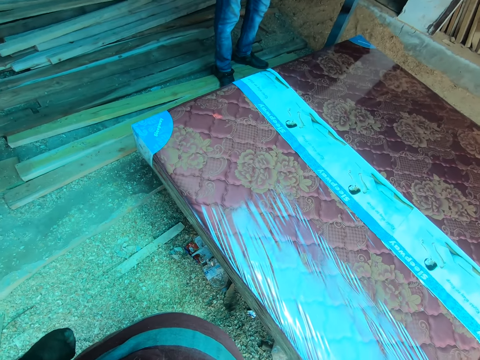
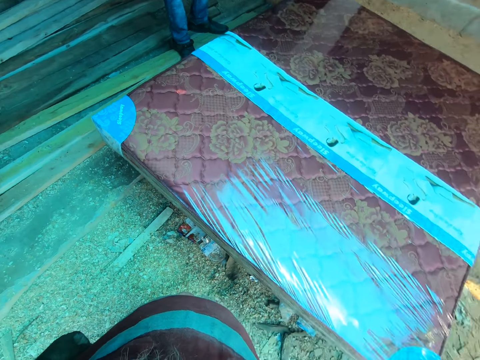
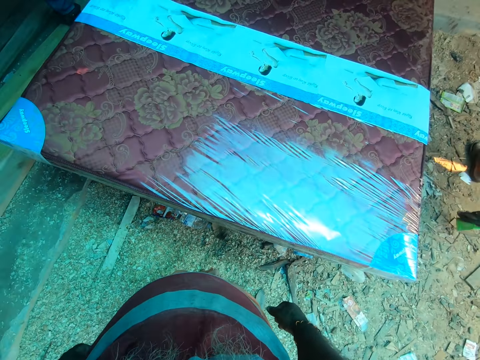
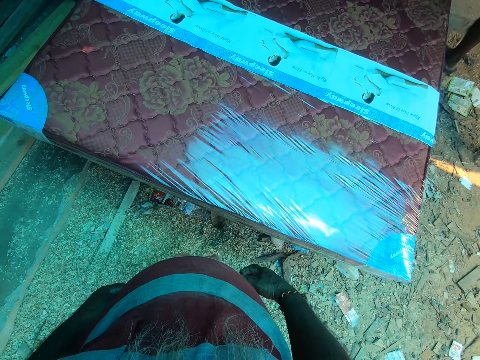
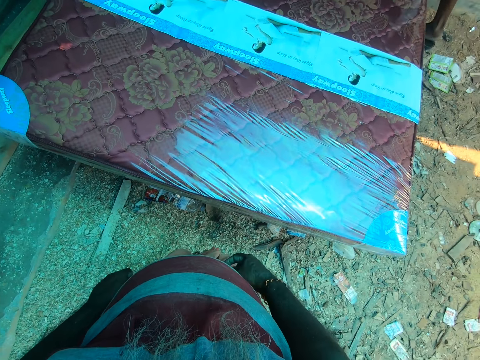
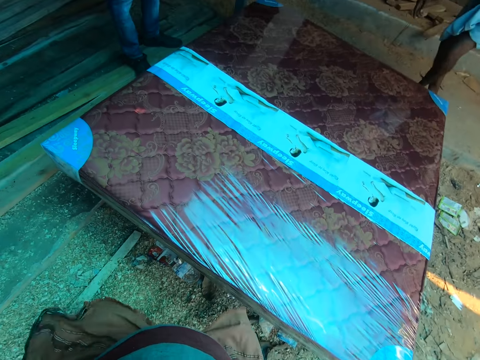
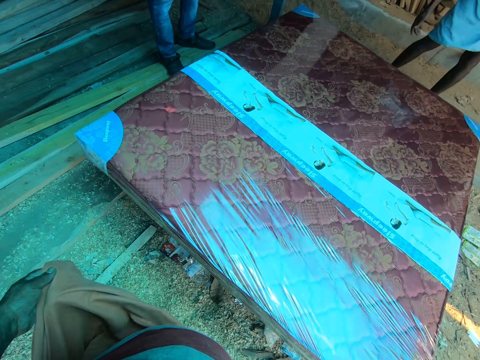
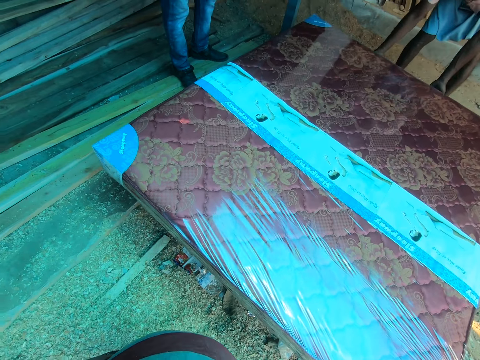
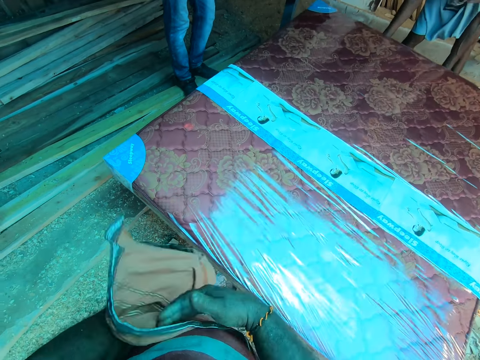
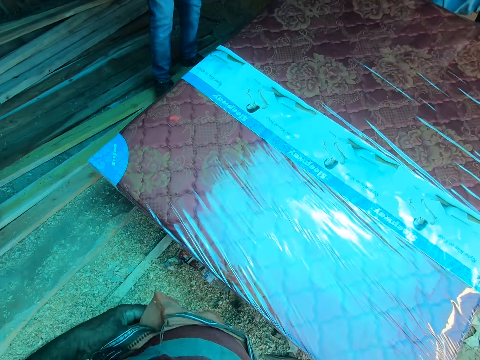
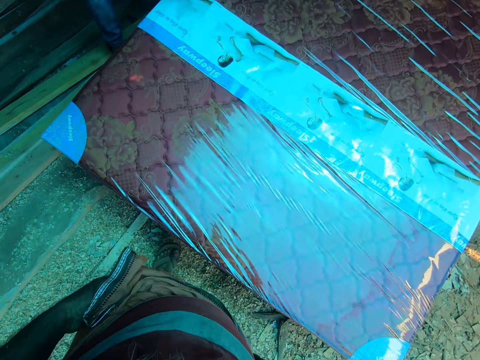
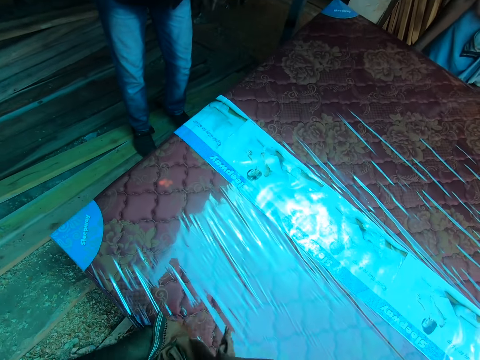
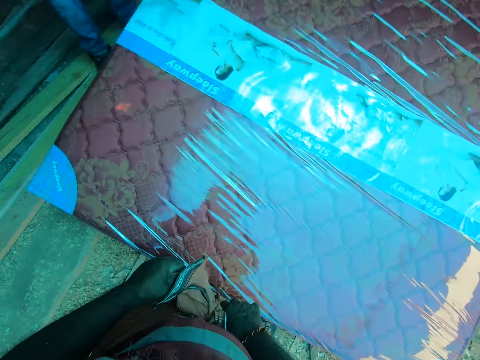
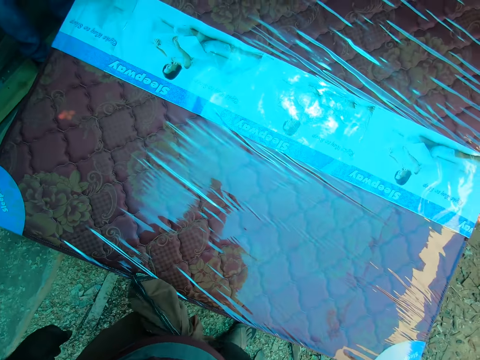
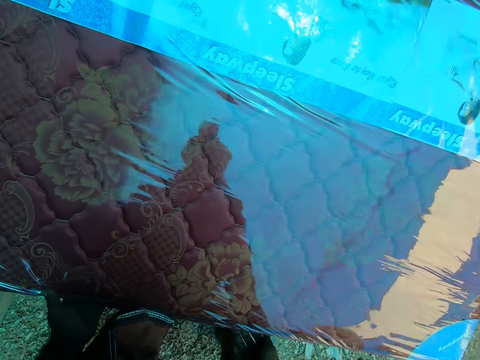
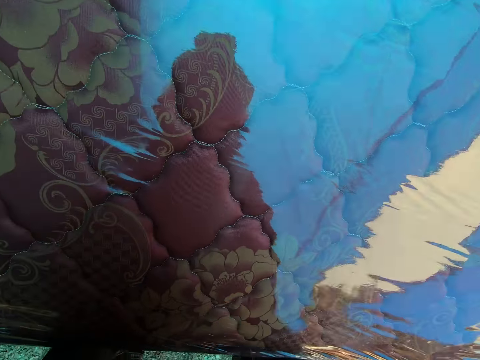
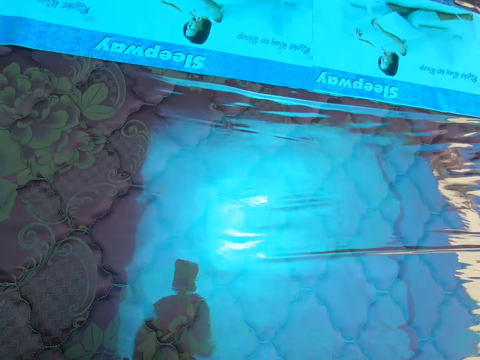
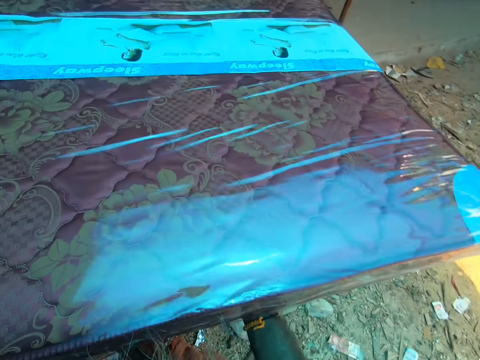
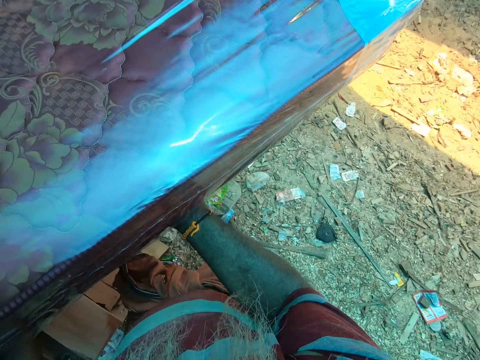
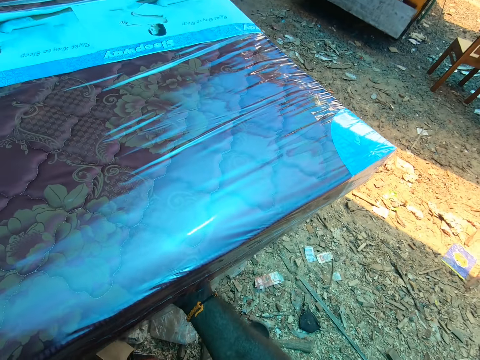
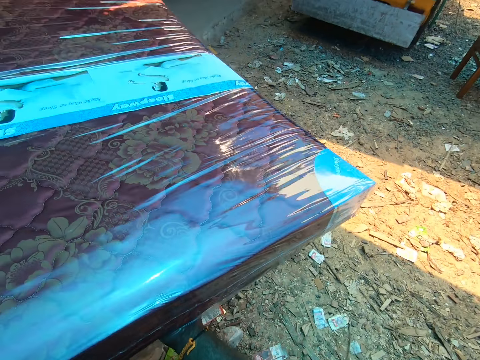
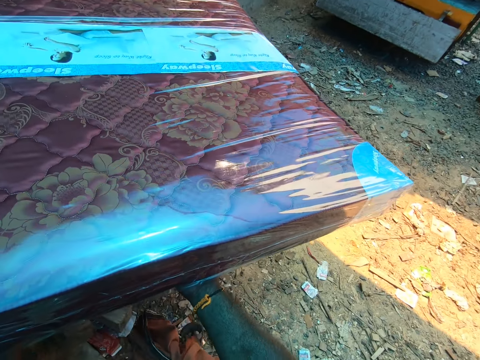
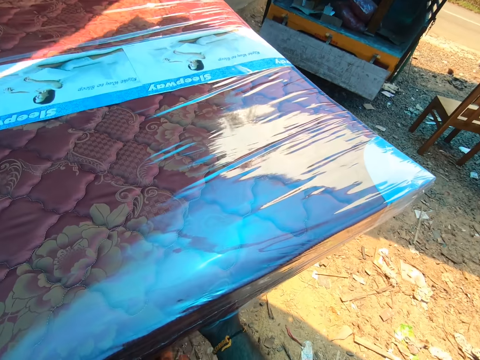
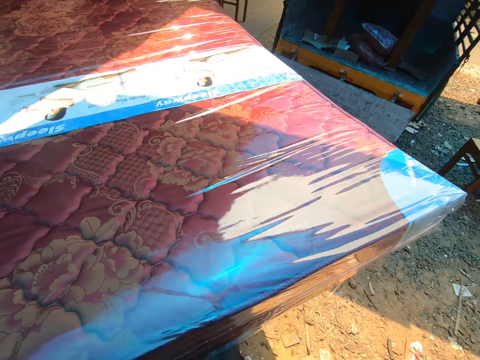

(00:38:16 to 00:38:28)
The camera wearer interacts with a man. He removes his wrapper from his waist with both hands. He ties the wrapper around his waist with both hands. Another man carries the mattress. The camera wearer carries a bed from a plank on the ground with both hands with the other man.

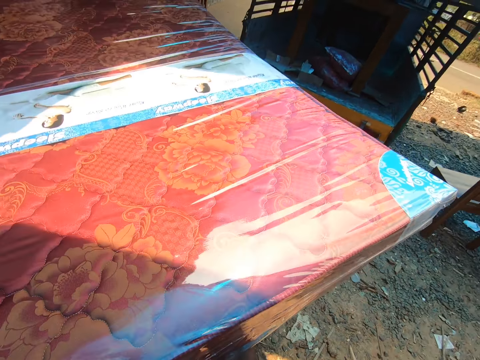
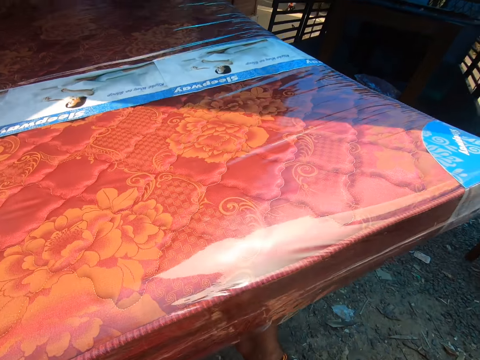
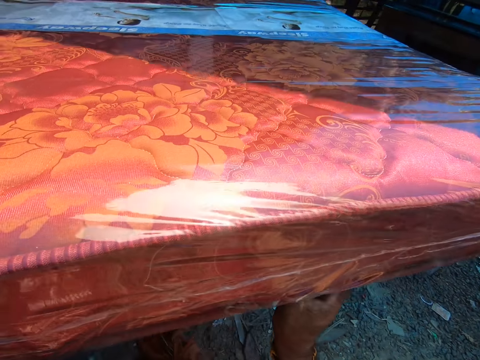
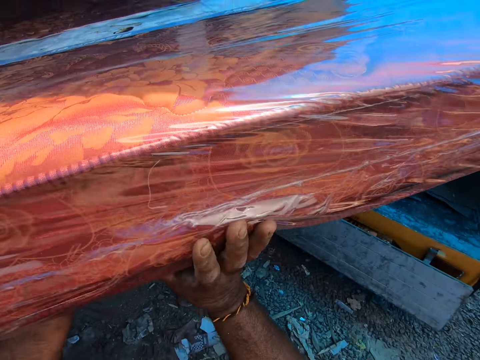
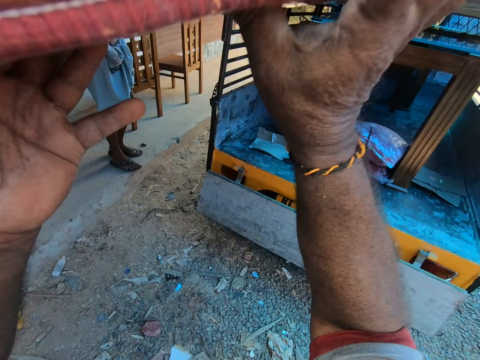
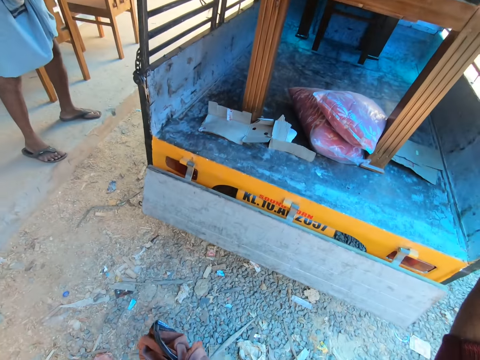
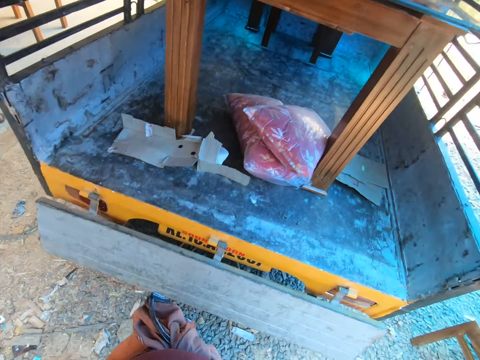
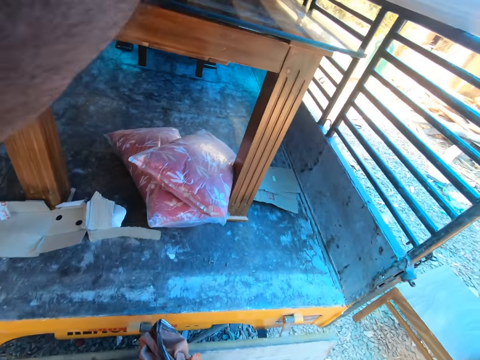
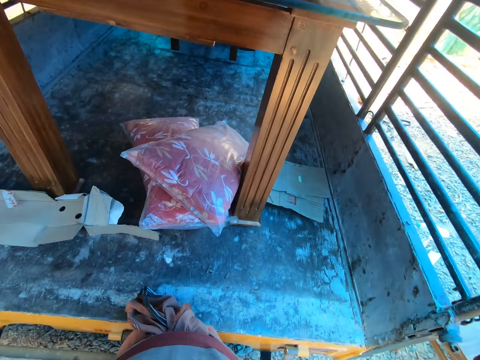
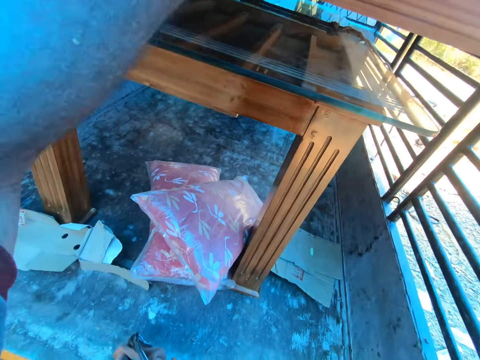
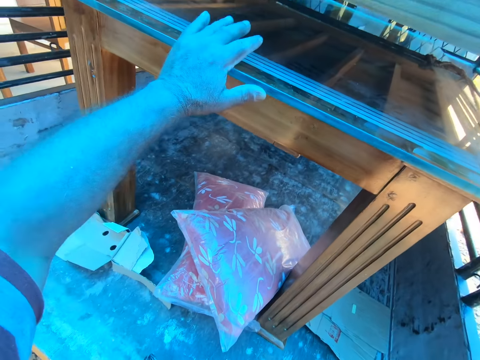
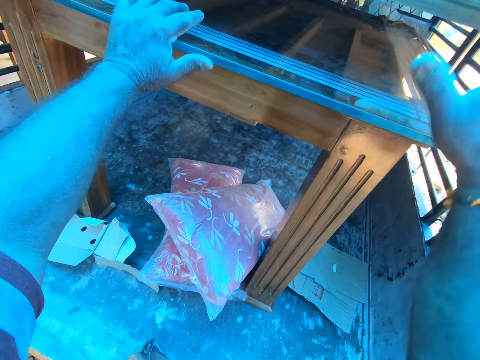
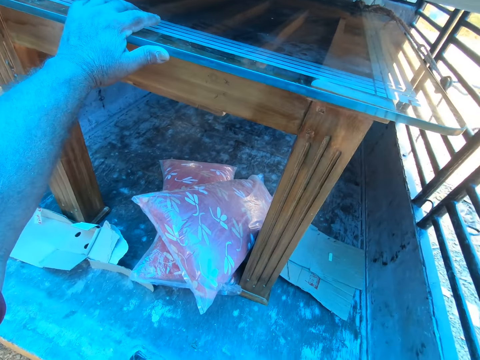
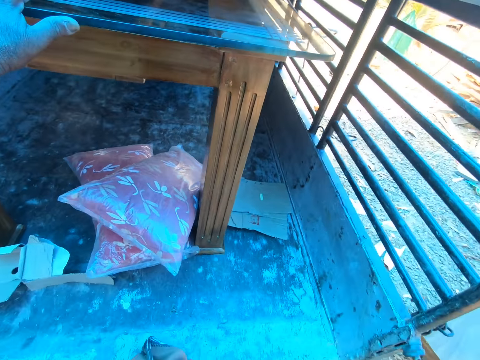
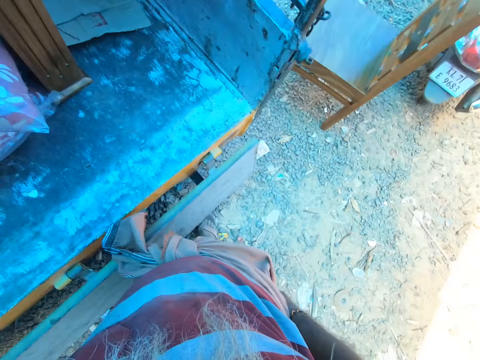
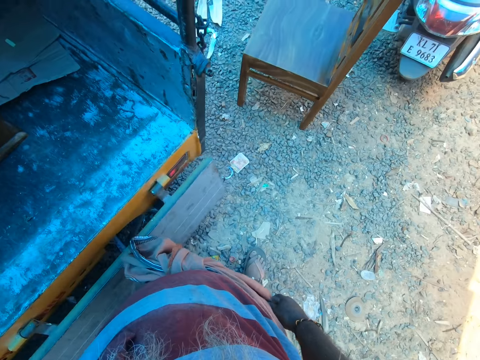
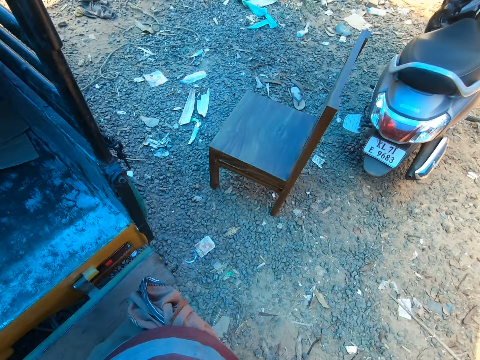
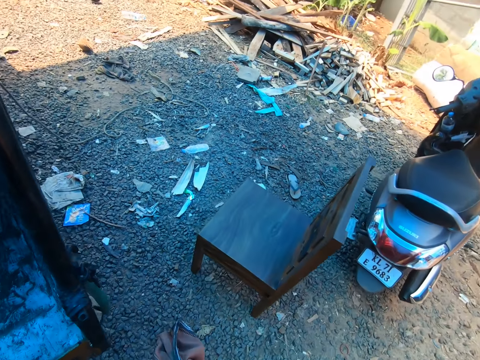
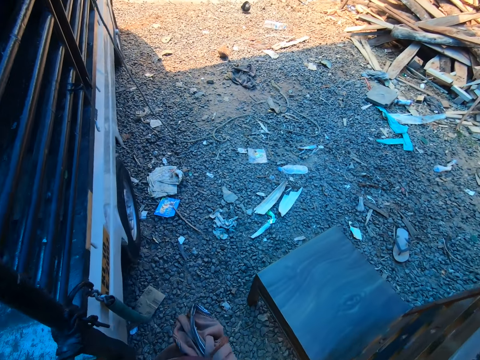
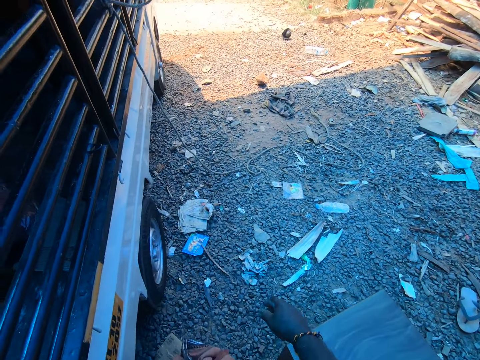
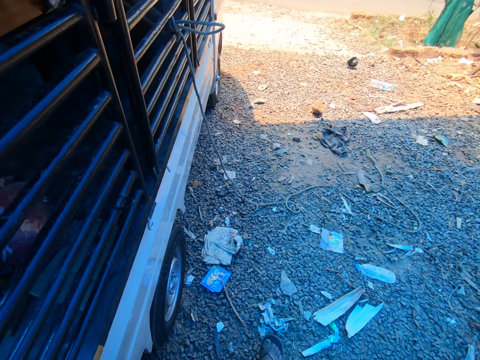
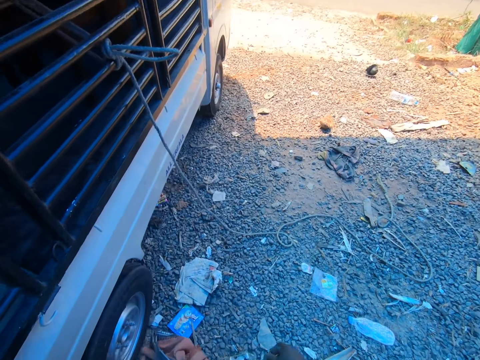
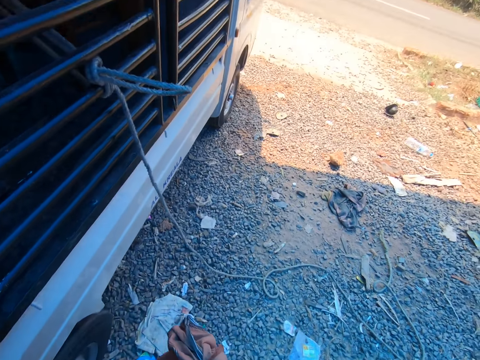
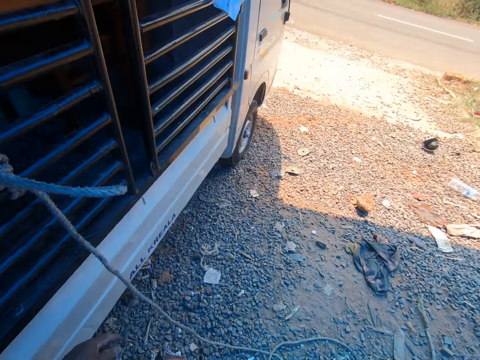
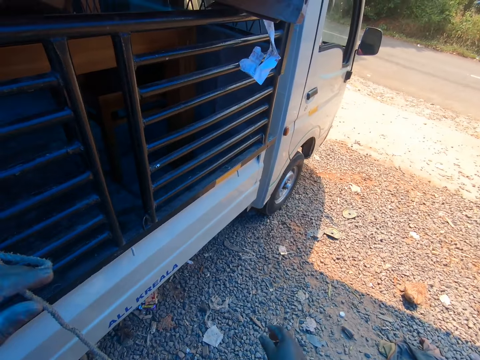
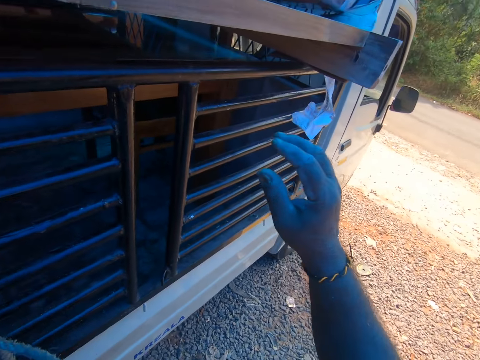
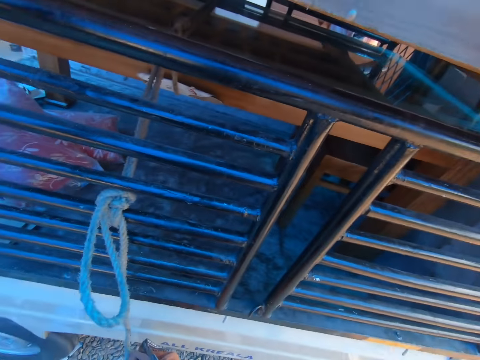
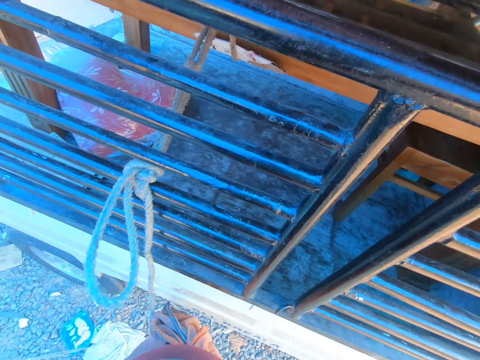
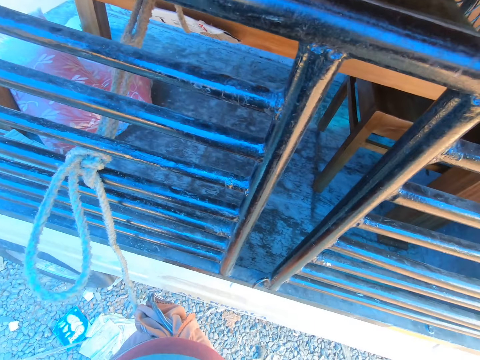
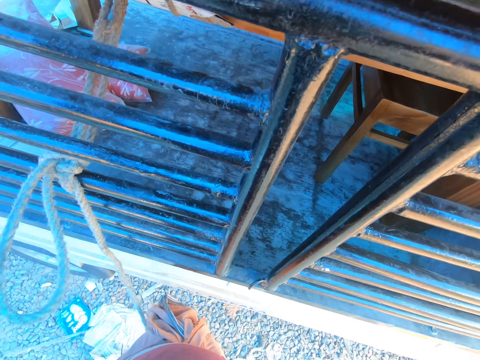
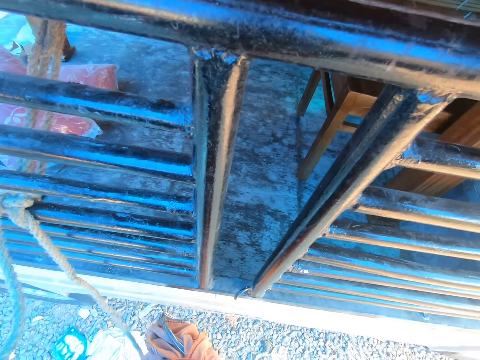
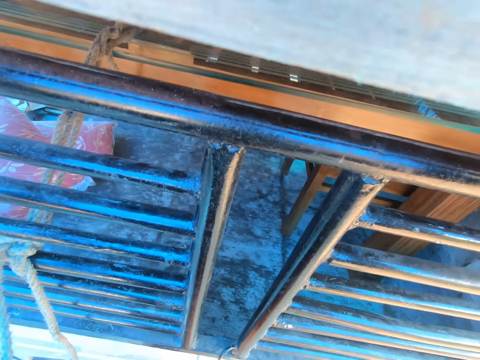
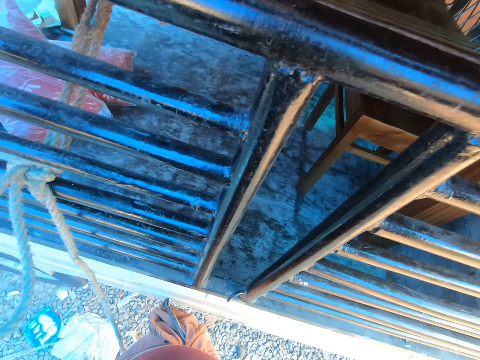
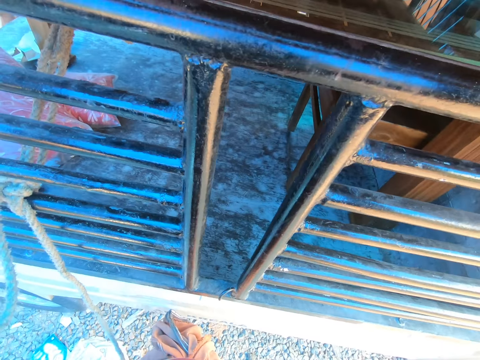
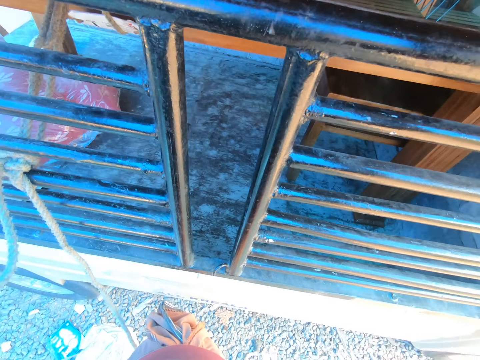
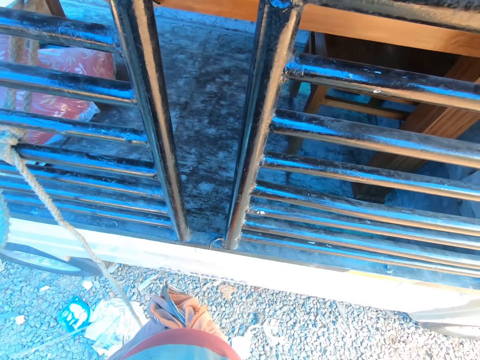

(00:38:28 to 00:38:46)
The camera wearer places the bed on the side rail slat on the pickup truck with both hands with the man. He places his left hand on the table in the pickup truck. He walks to the other side of the truck. He adjusts the side rail slat on the pickup truck with both hands.
